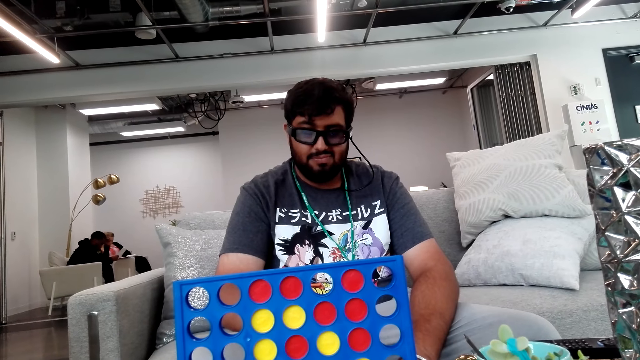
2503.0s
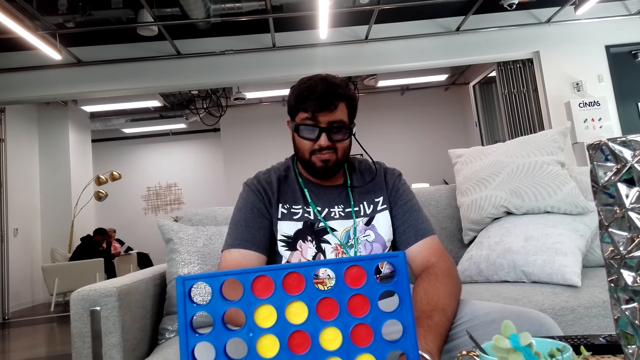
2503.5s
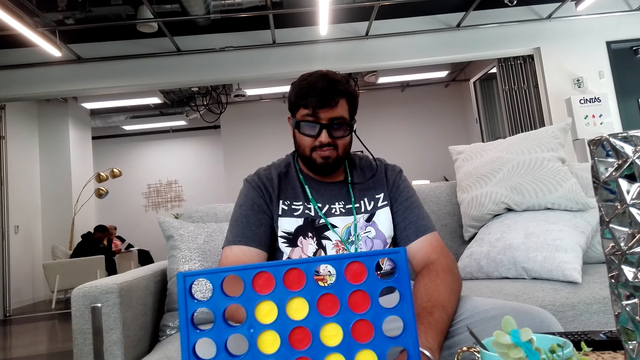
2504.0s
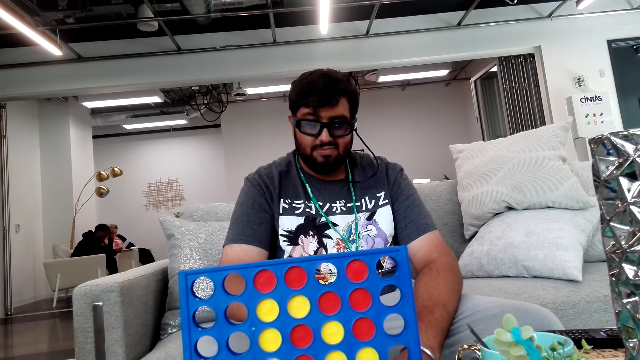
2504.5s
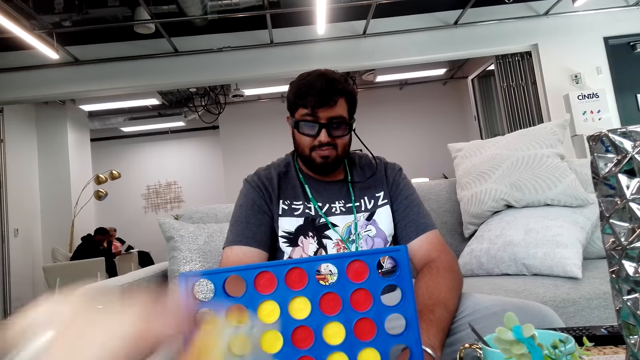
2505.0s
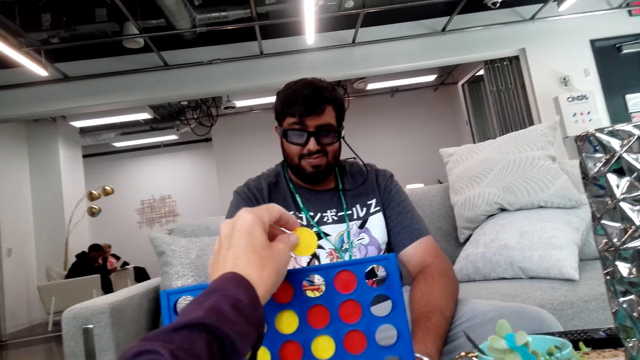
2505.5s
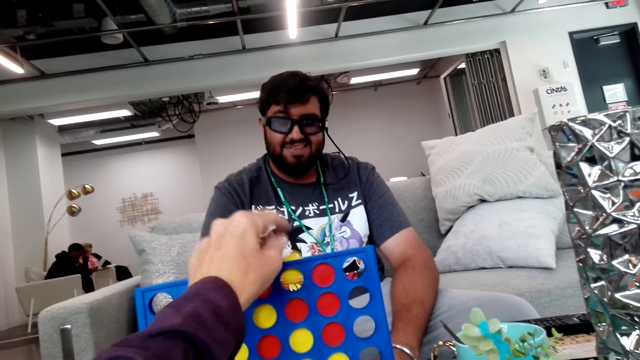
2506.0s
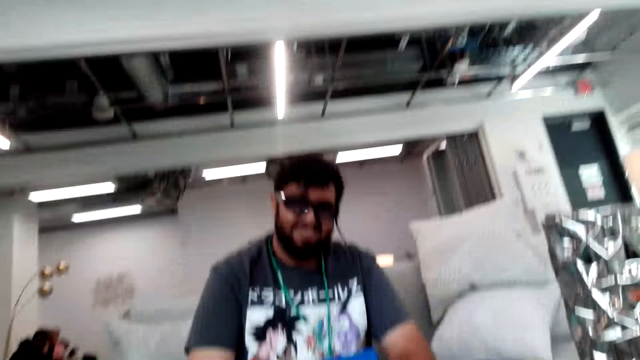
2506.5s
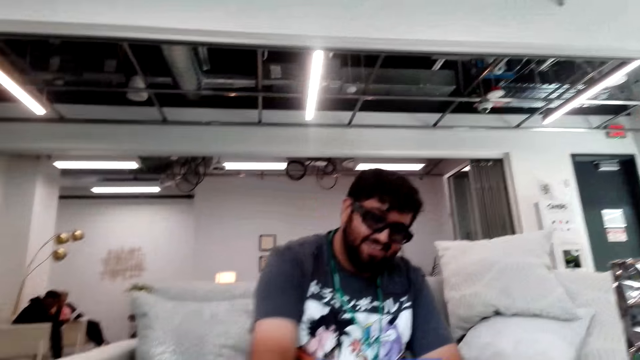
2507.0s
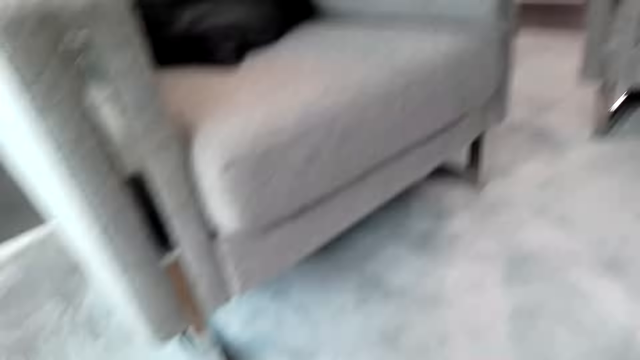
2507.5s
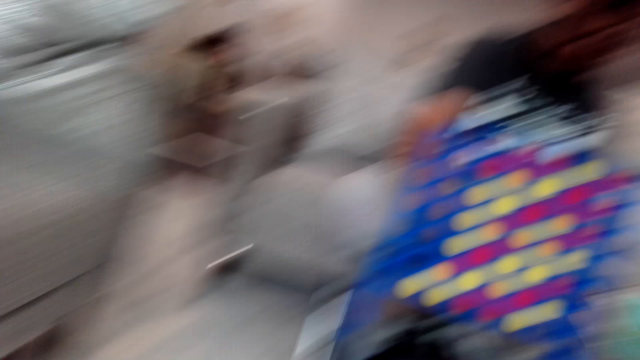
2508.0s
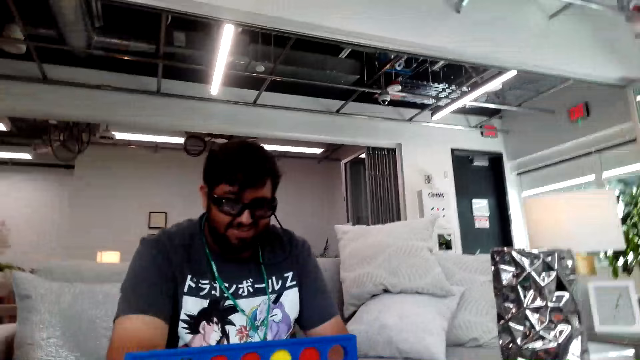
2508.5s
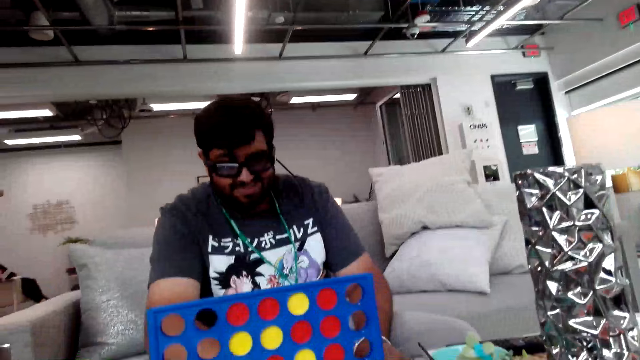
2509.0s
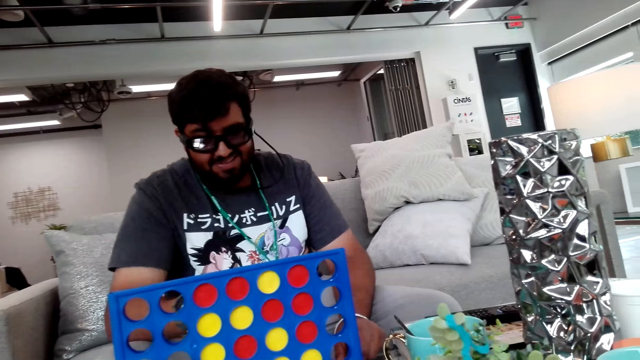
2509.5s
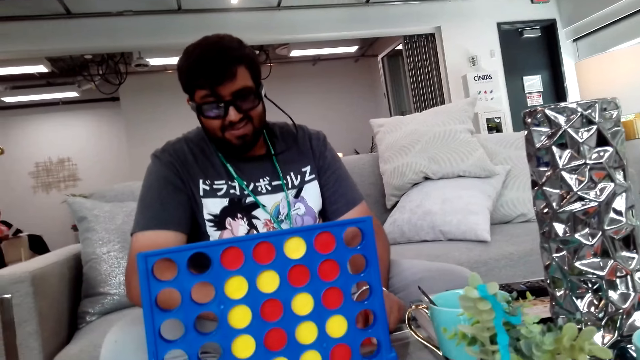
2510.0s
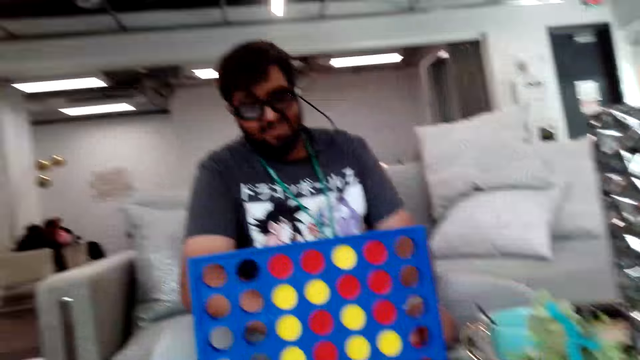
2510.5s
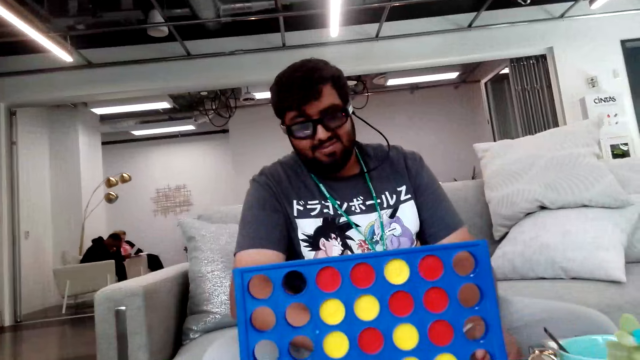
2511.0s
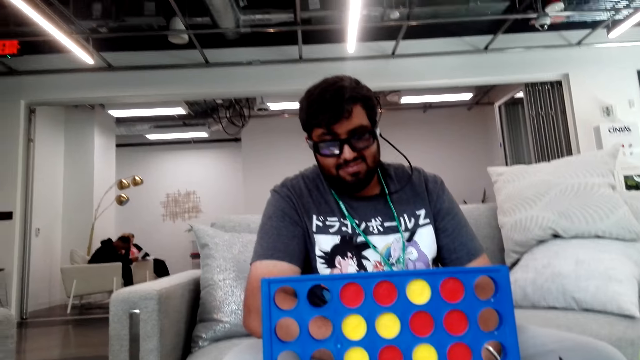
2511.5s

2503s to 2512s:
The camera wearer puts a chip in the Connect 4 board. They look around.

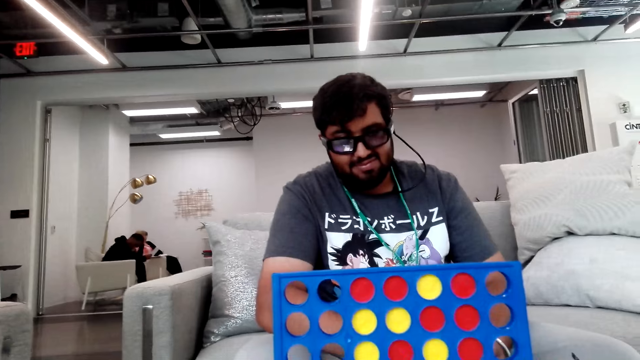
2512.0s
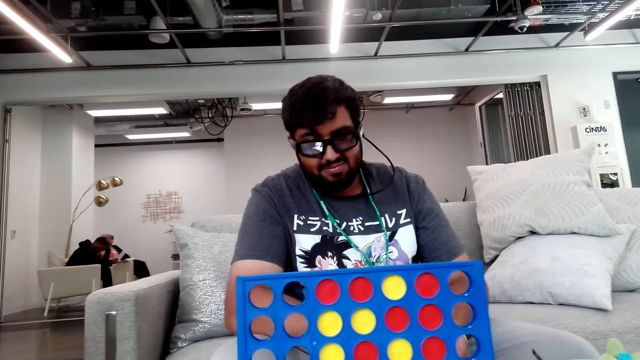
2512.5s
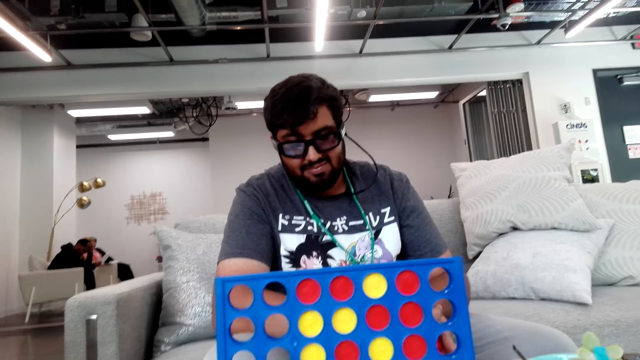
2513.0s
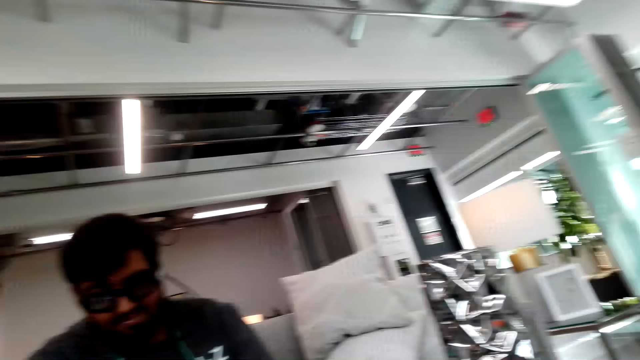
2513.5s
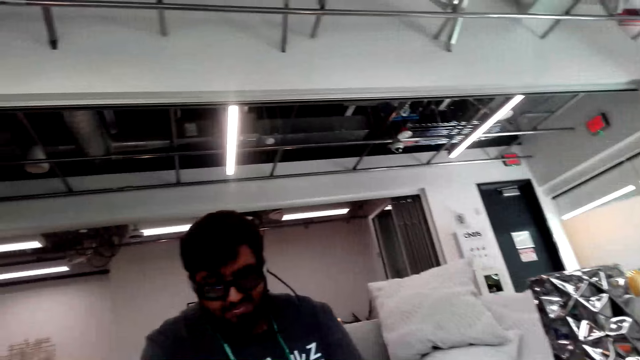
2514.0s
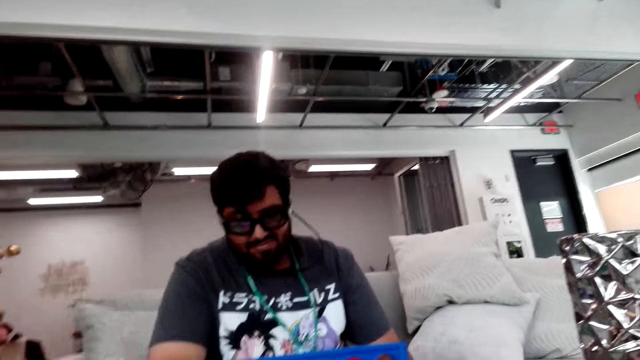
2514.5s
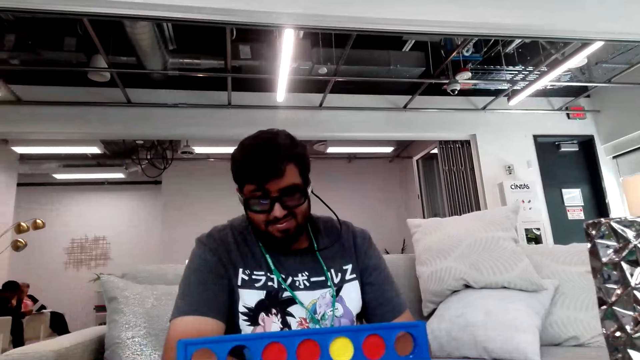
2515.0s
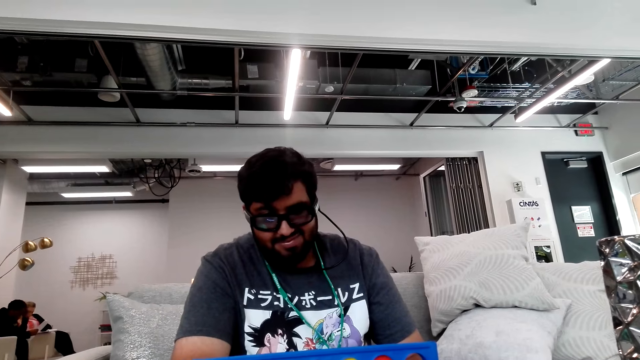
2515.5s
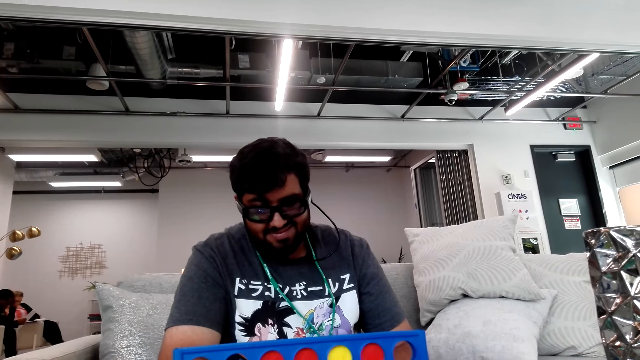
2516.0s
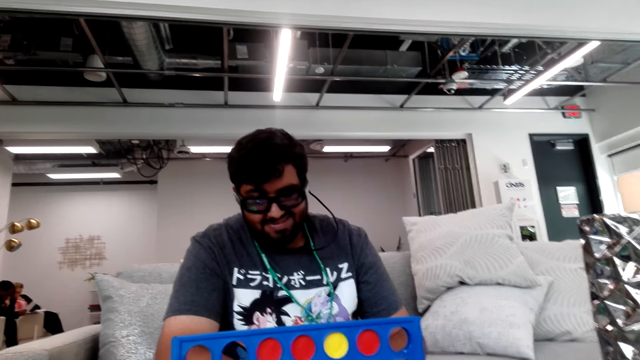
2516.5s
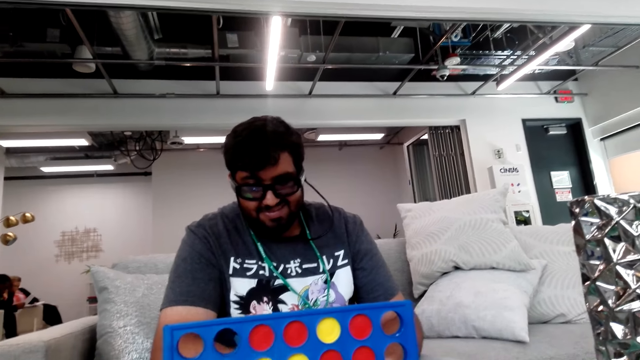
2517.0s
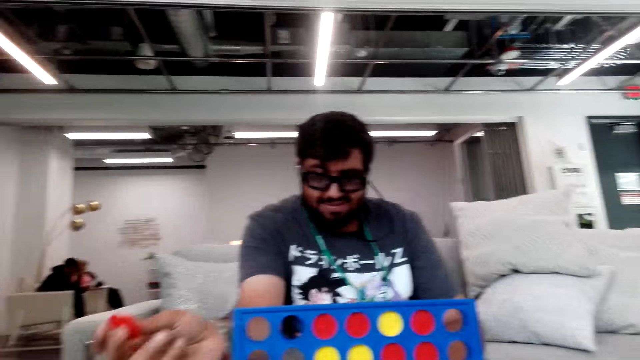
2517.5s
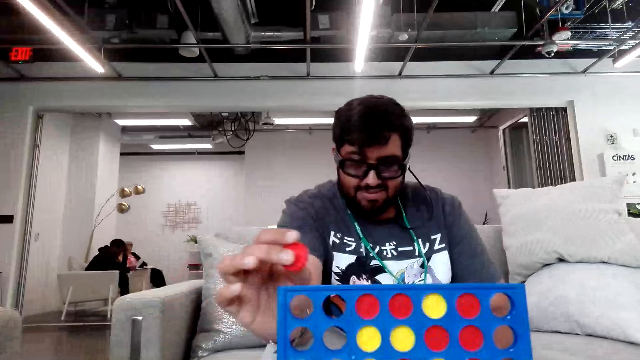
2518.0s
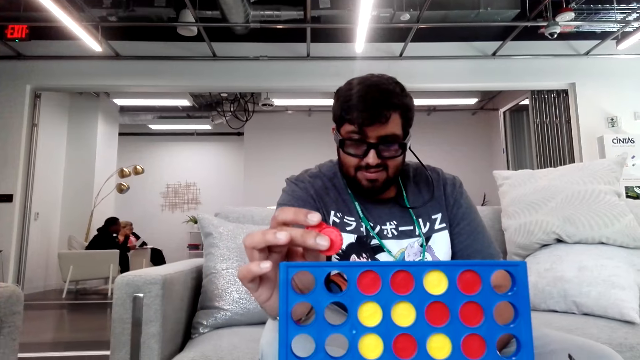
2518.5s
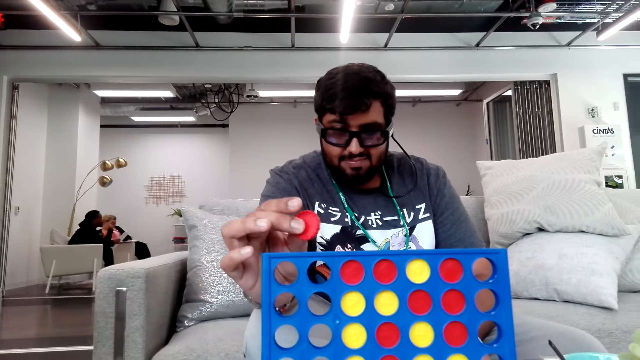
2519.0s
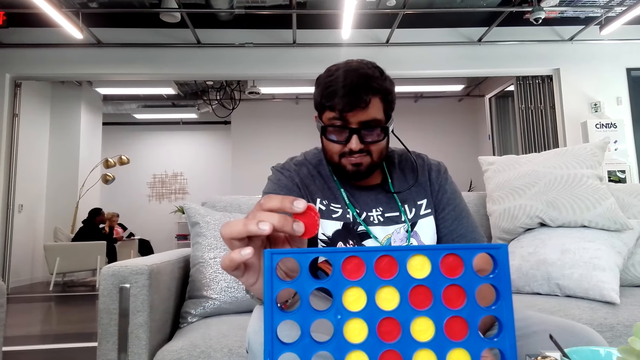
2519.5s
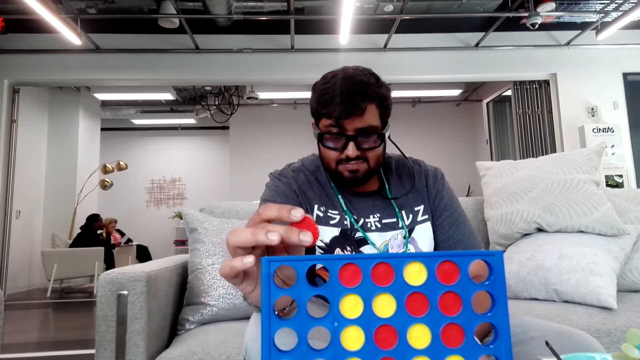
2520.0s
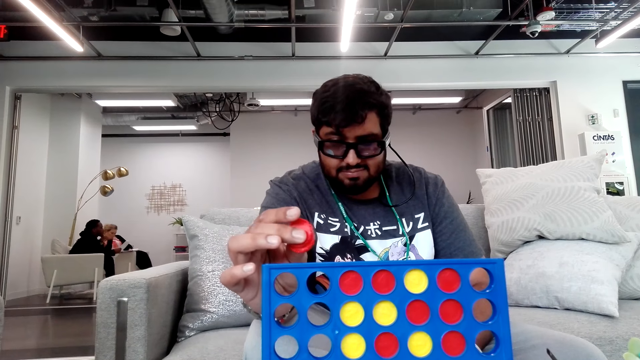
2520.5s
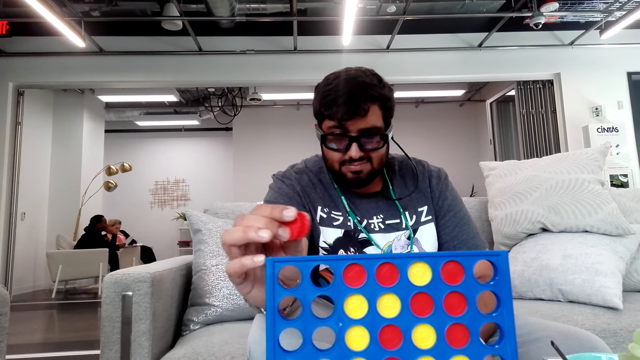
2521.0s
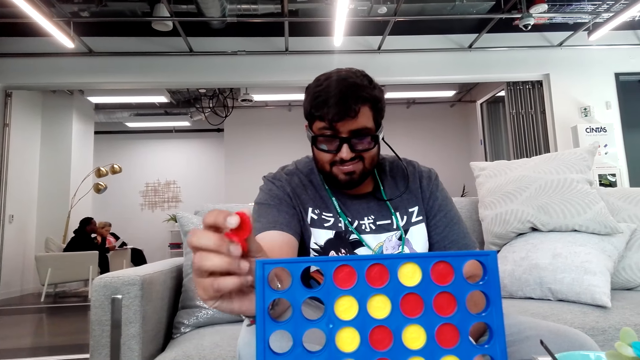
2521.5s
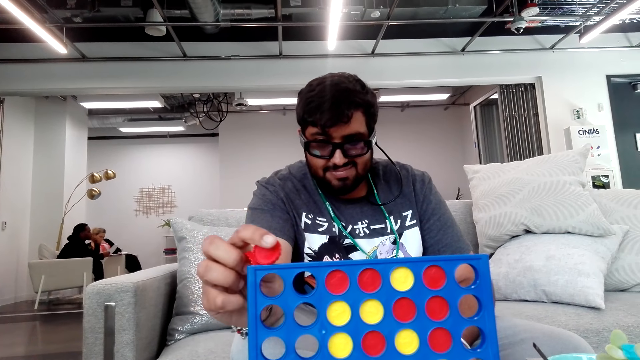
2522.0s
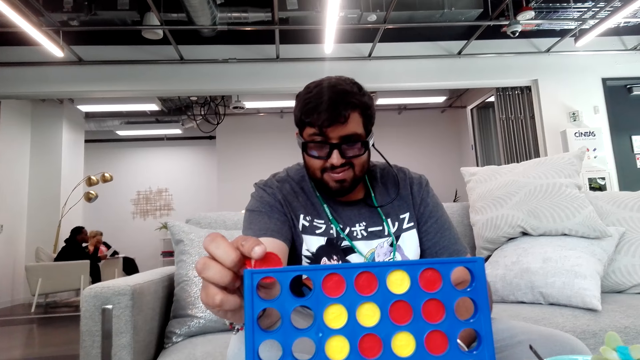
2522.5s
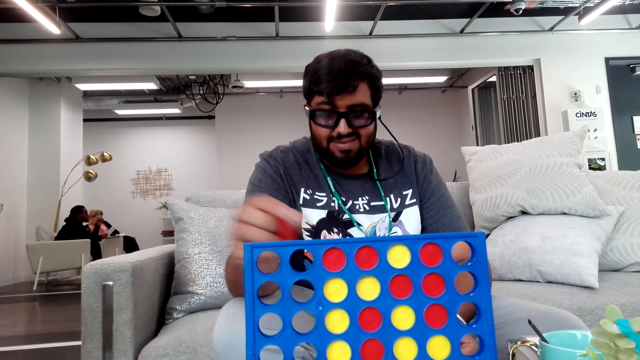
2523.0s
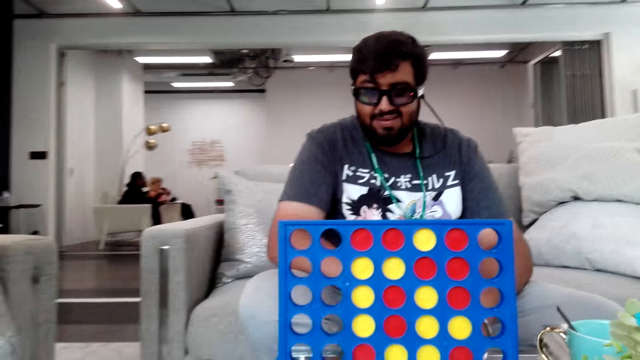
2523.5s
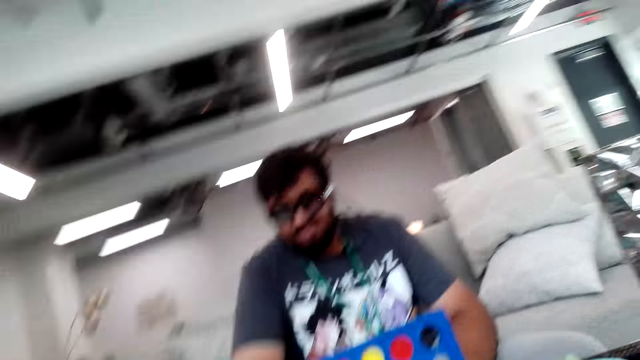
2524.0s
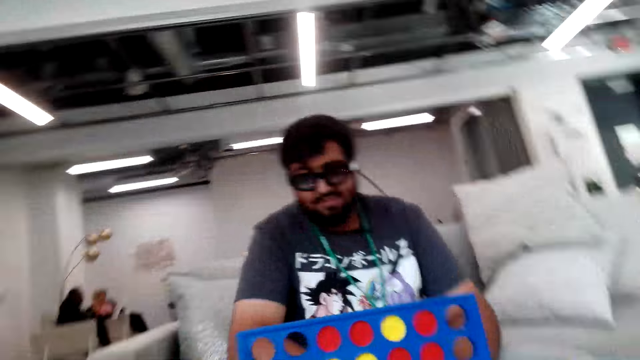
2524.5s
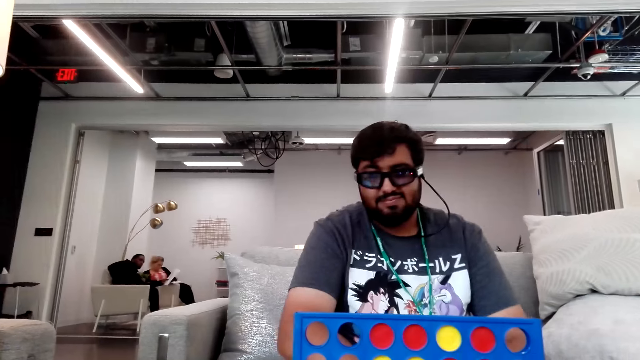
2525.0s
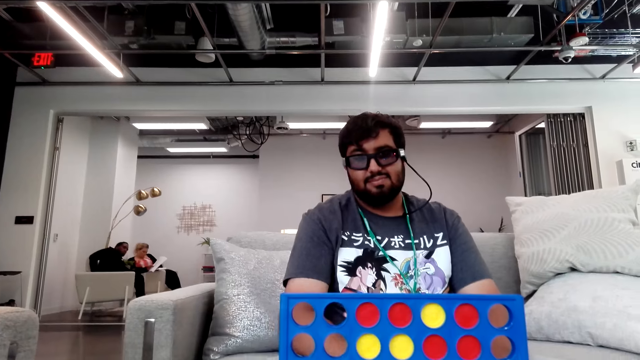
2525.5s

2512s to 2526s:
A person shuffles chips. The person moves the hand with the disk. The person puts a chip in the Connect 4 board and plays the Connect 4 game.
